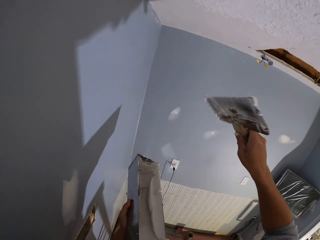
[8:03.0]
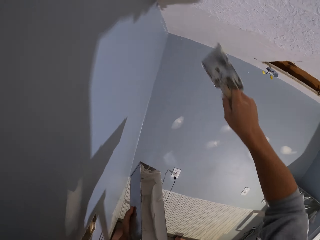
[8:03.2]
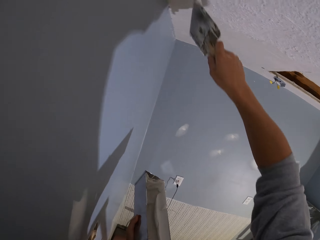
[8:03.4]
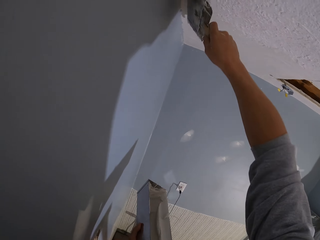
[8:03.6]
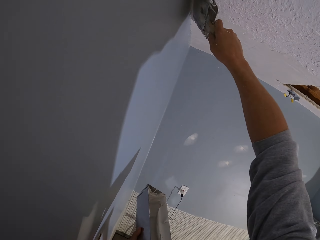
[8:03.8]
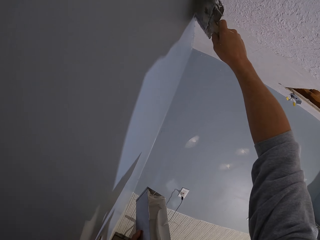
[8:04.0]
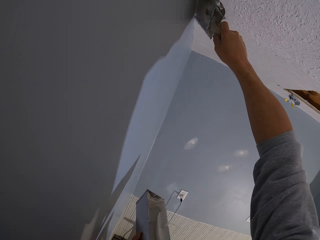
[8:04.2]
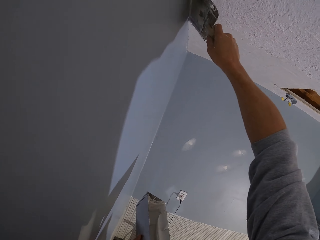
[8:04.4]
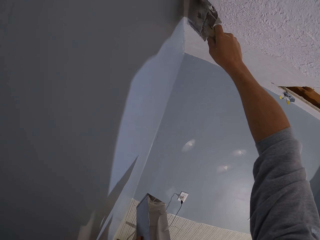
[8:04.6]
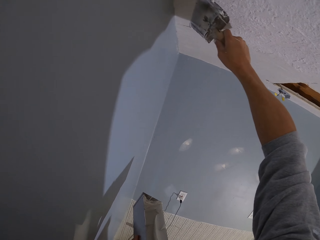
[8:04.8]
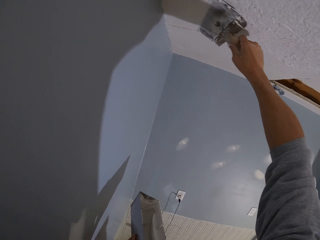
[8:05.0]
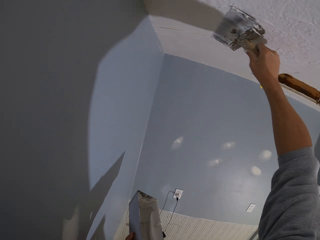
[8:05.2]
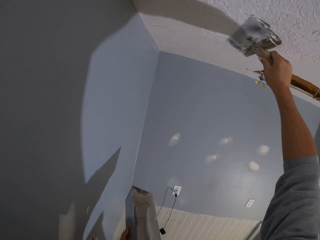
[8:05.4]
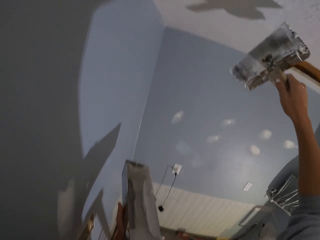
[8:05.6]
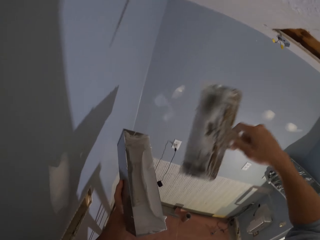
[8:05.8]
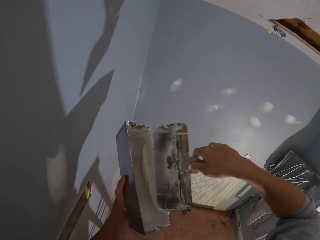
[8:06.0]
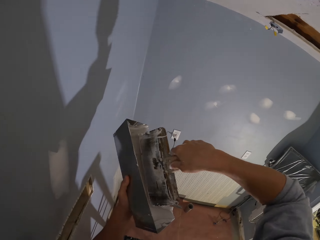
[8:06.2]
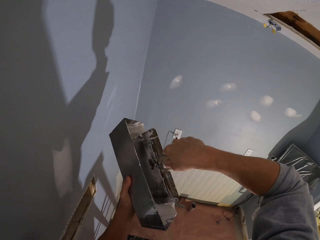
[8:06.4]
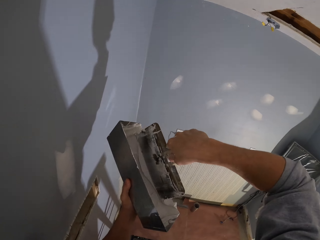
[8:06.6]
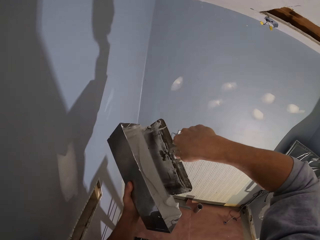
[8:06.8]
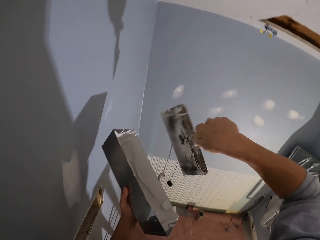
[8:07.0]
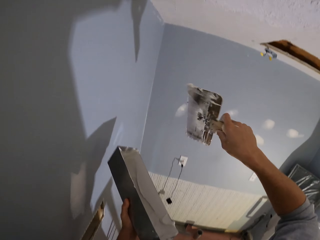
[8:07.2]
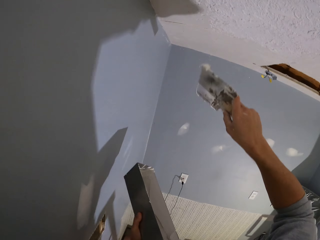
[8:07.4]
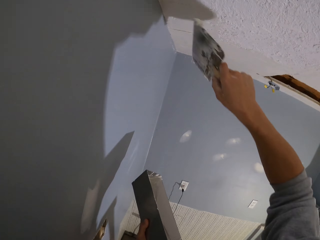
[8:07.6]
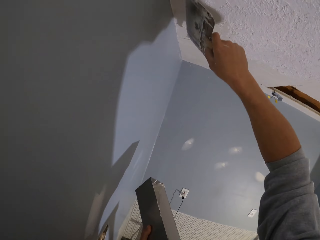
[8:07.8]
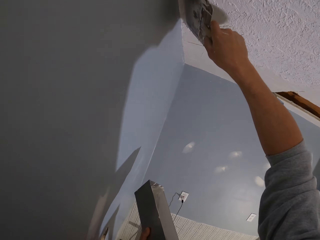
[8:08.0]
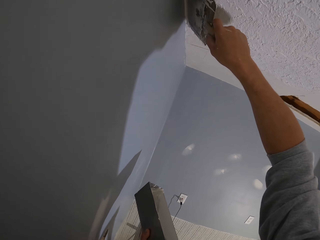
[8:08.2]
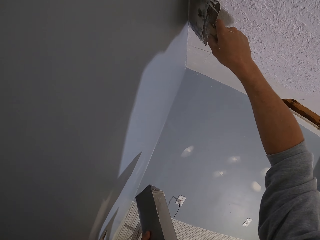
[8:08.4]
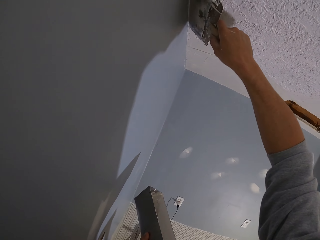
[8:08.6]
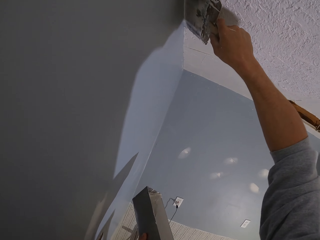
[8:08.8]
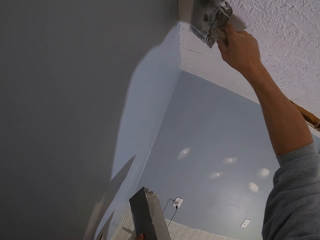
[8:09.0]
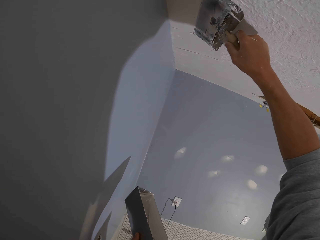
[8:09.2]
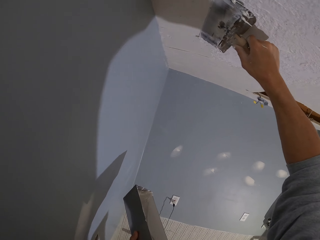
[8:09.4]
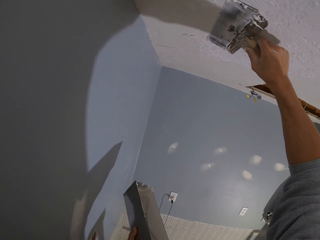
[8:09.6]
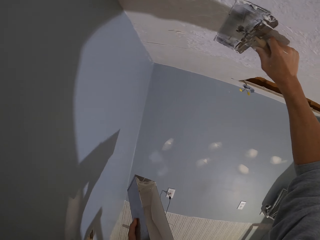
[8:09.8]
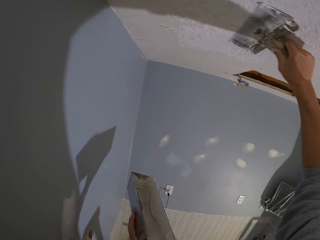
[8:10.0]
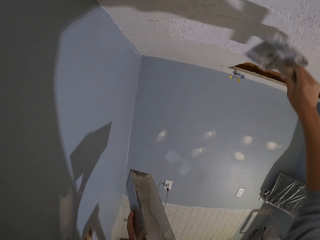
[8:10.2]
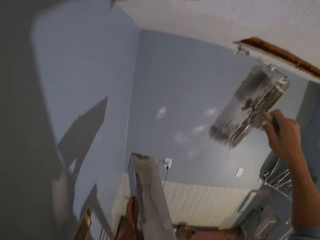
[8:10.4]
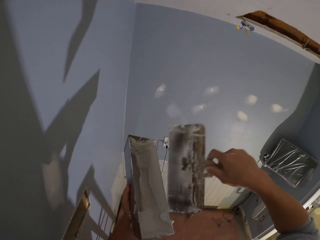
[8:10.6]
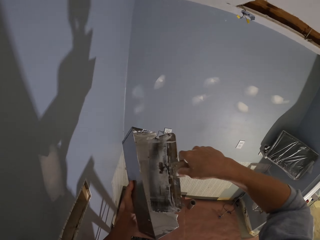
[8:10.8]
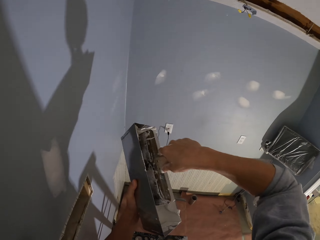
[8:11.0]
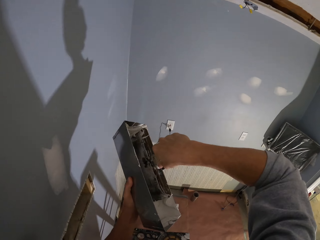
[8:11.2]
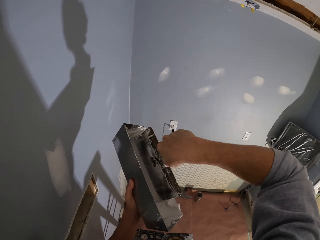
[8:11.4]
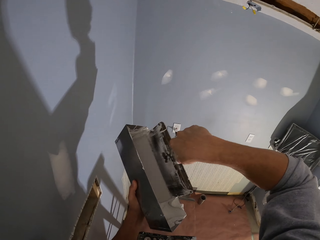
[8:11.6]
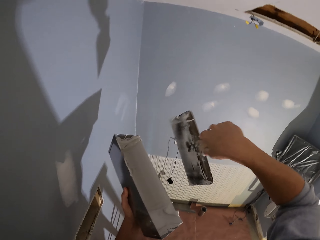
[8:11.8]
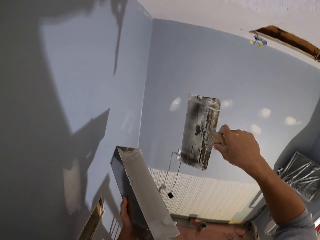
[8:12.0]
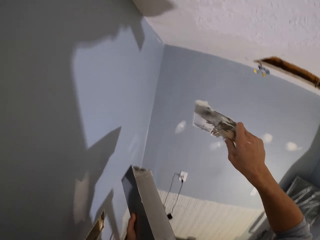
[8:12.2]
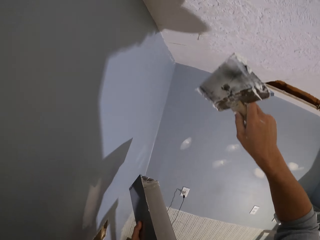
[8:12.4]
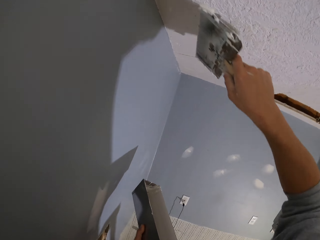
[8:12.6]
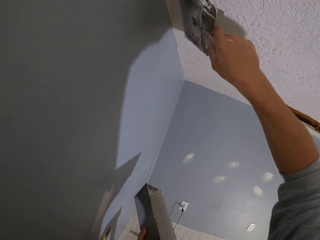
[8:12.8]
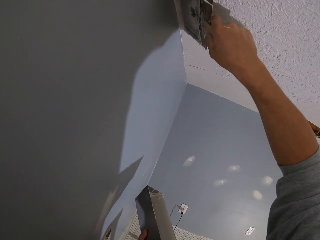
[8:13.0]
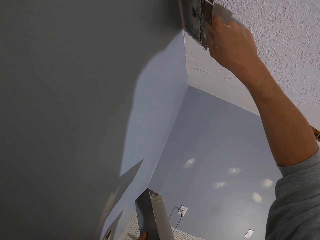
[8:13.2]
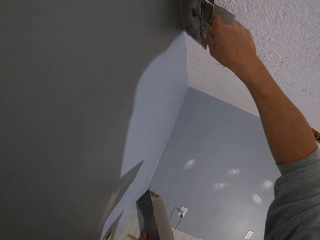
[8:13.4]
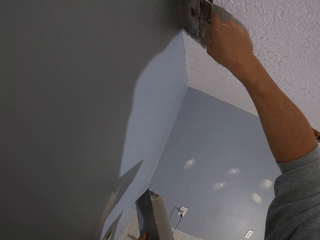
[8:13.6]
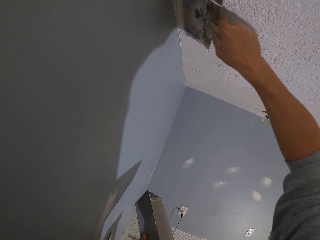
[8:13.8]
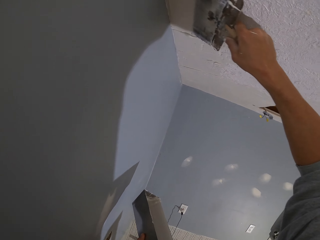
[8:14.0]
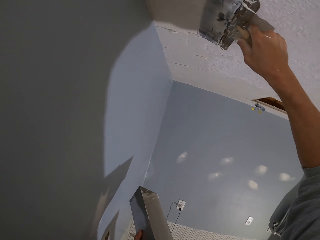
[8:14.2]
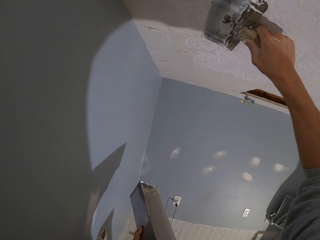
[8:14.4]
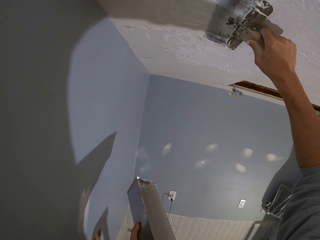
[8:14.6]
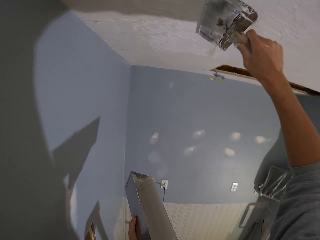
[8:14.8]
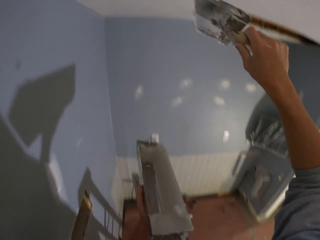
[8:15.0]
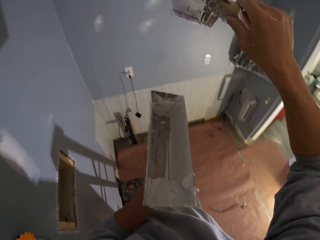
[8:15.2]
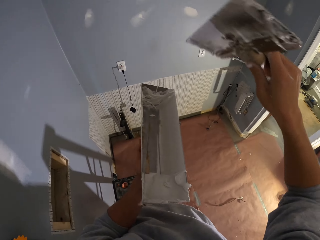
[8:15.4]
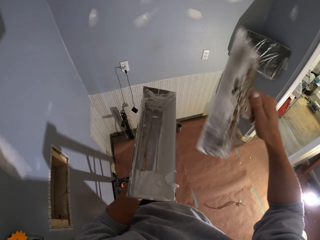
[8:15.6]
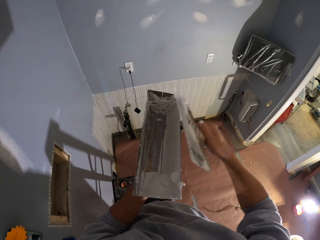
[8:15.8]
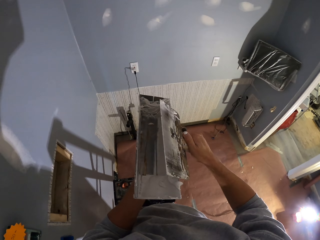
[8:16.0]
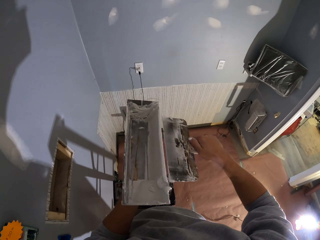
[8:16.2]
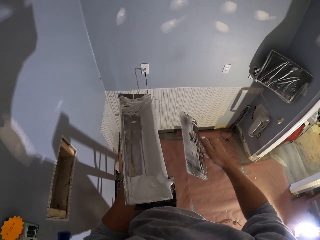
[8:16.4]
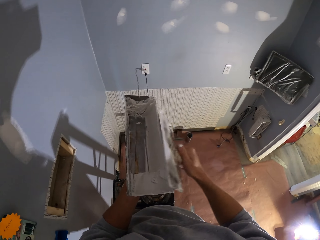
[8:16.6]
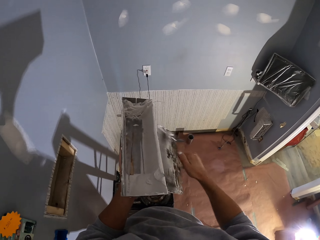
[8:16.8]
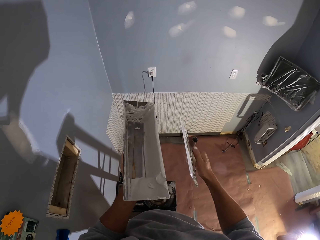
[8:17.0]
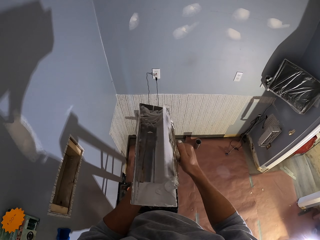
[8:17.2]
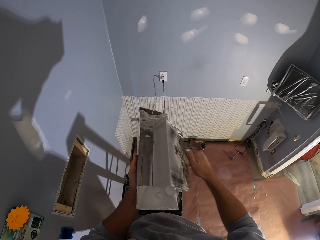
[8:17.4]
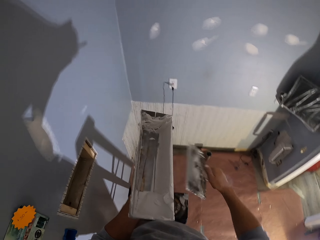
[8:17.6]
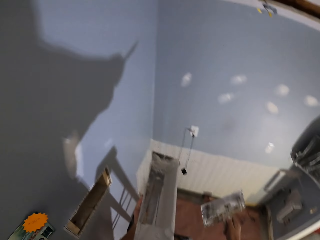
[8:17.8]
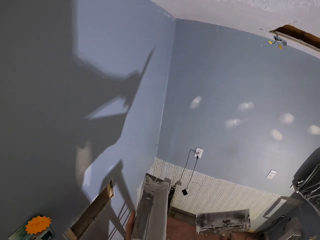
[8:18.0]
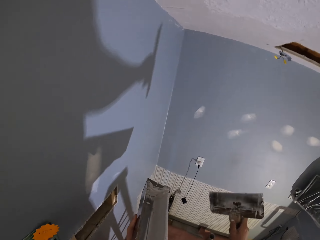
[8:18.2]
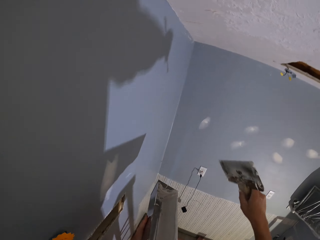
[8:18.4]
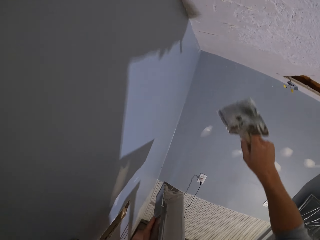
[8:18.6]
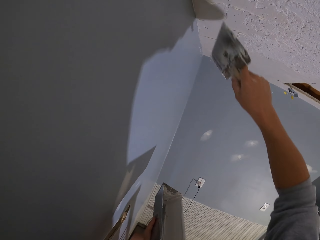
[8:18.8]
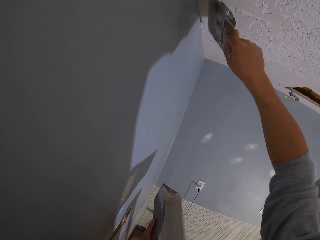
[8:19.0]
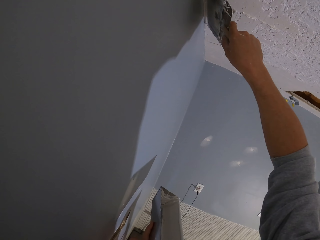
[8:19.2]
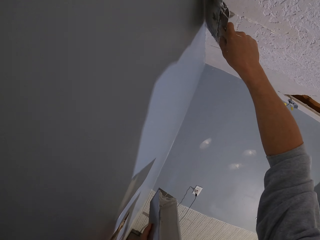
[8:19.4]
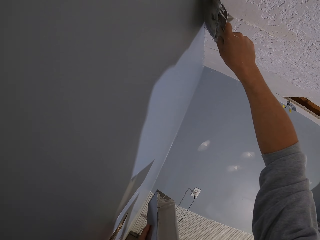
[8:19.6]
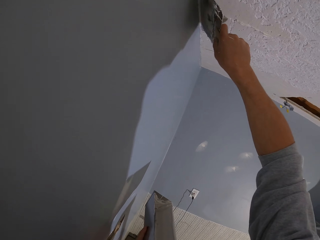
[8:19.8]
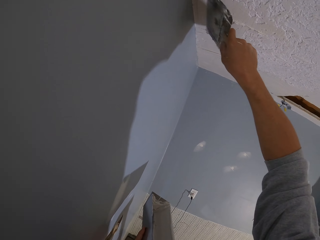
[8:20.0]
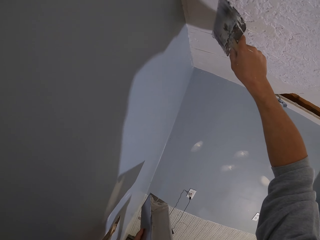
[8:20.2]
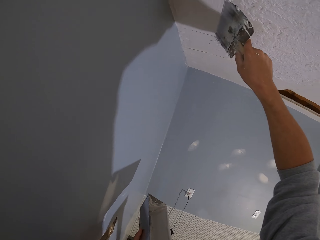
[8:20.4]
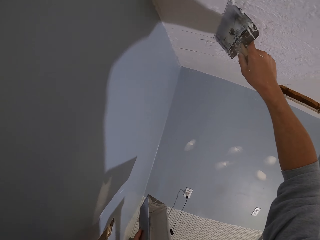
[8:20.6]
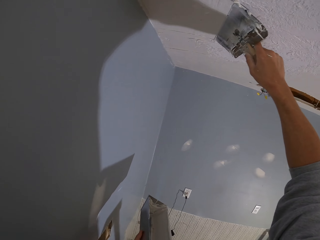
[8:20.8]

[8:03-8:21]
The camera wearer reduces the plastering wall paint from the tool edge. They apply the paint on the wall. They plaster the ceiling in reverse horizontal motion. They pick the paint from the paint can. They apply the paint on the wall. They plaster the ceiling in reverse horizontal motion. They pick the paint from the paint can. They apply the paint on the wall. They plaster the ceiling in reverse horizontal motion. They reduce the plastering wall paint from the tool. They pick the paint from the paint can. They reduce the plastering wall paint from the tool. They reduce the plastering wall paint from the tool again. They apply the paint on the wall. They plaster the ceiling in reverse horizontal motion.

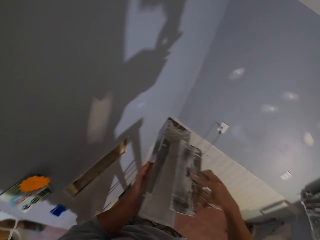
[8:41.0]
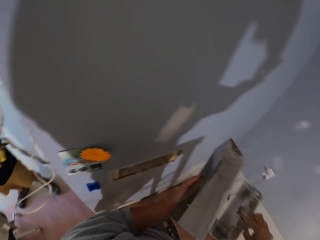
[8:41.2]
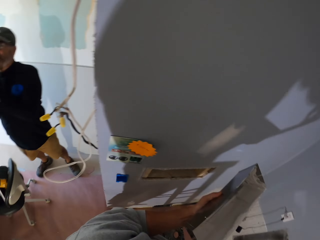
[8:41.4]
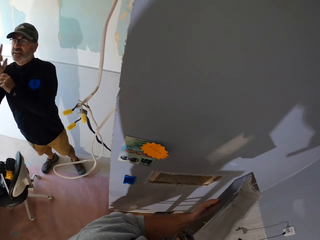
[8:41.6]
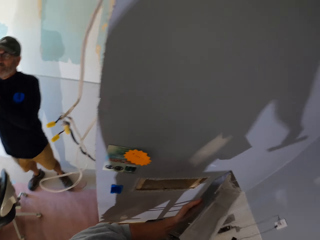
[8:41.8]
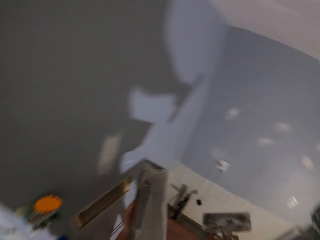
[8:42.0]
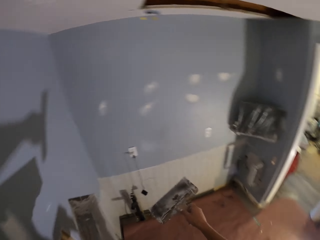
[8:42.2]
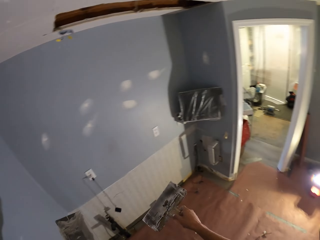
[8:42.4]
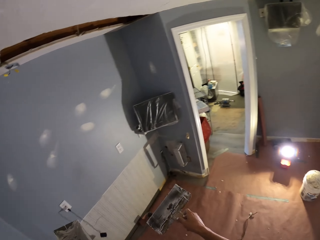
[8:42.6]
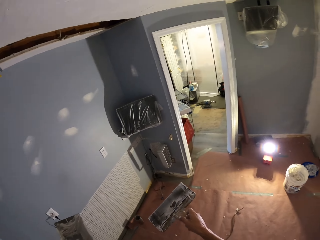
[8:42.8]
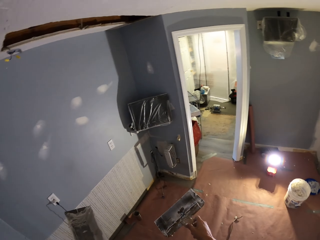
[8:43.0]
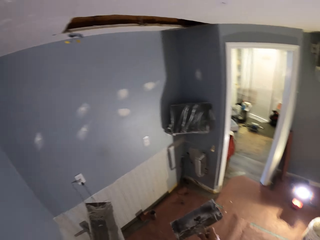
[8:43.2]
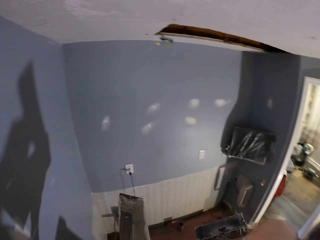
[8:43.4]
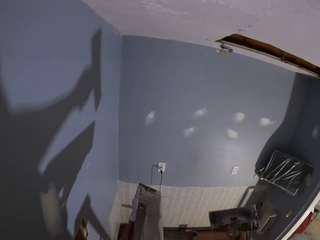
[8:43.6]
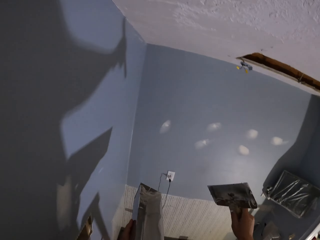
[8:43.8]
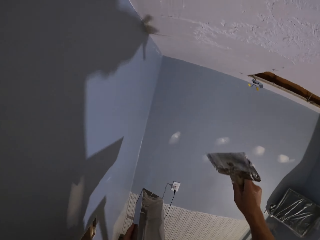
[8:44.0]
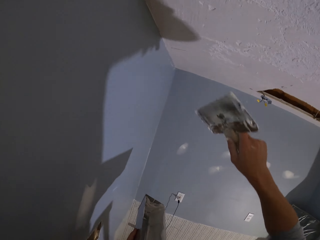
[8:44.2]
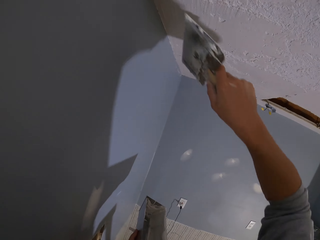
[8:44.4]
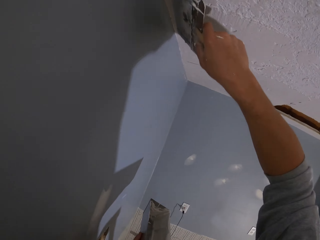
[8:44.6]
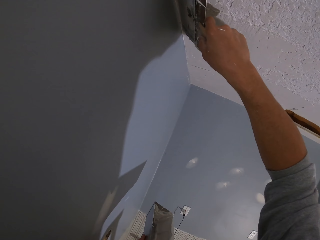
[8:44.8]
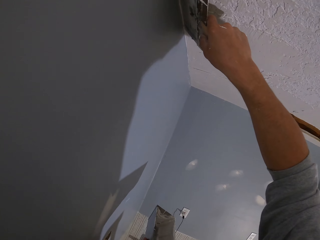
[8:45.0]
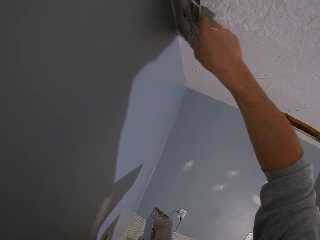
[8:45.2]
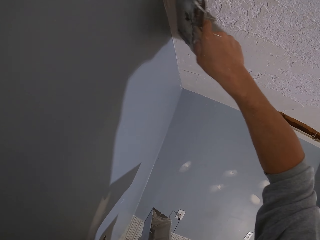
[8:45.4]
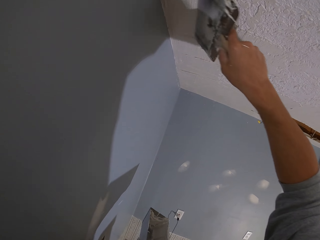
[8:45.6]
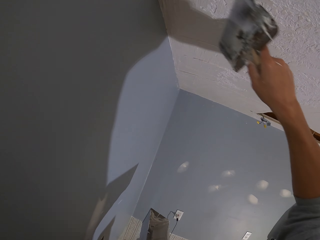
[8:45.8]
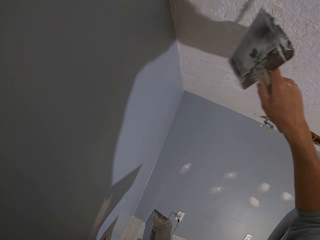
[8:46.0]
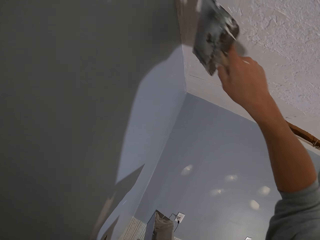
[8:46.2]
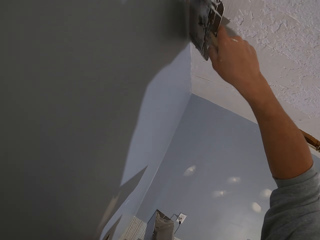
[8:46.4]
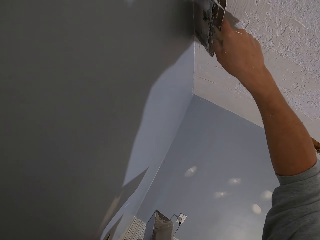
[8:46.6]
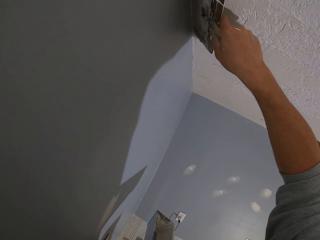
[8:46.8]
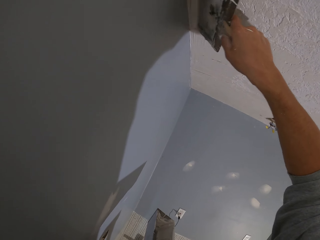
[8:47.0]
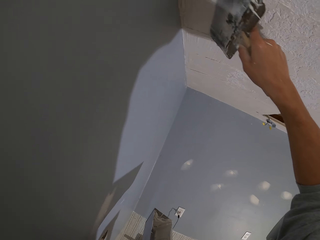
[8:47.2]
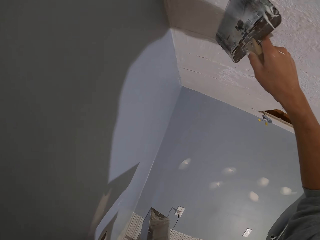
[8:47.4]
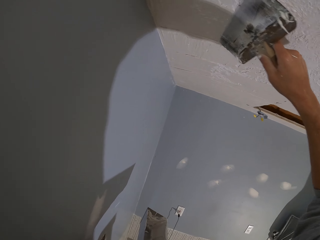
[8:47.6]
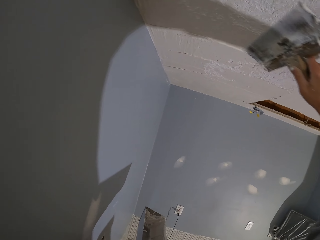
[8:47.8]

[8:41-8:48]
The camera wearer looks around the room. They apply the paint on the wall.
